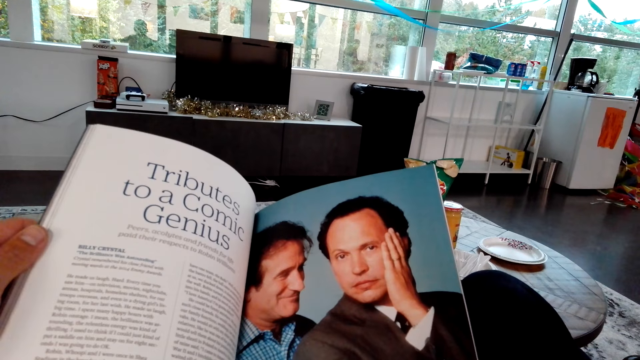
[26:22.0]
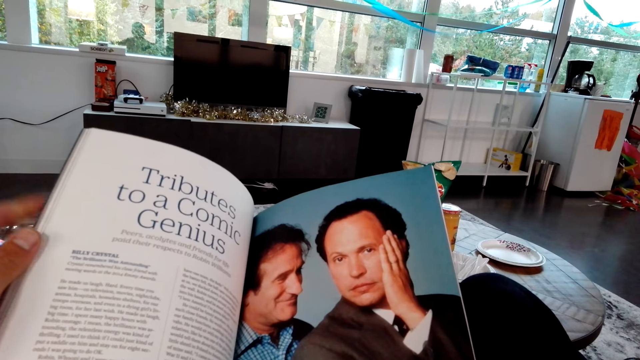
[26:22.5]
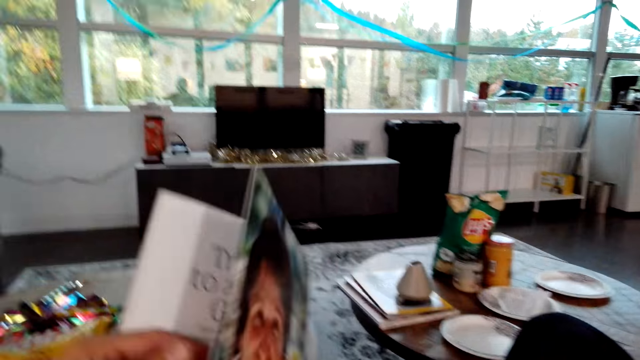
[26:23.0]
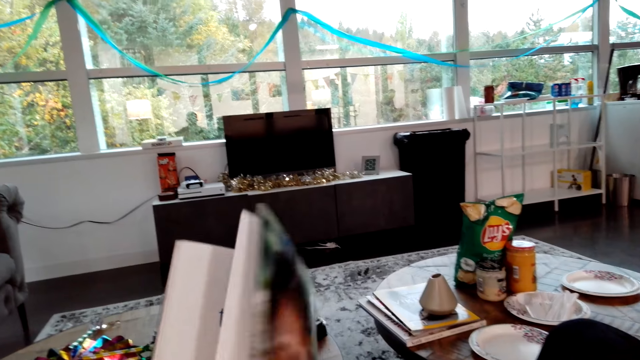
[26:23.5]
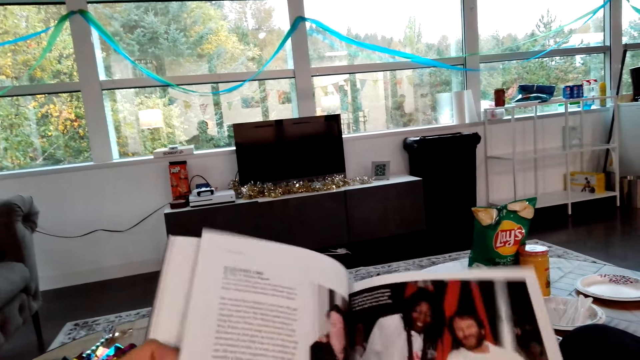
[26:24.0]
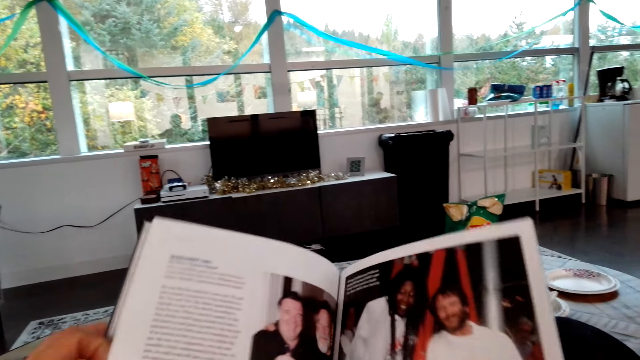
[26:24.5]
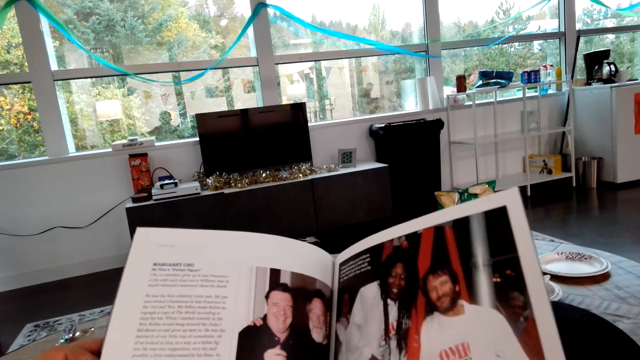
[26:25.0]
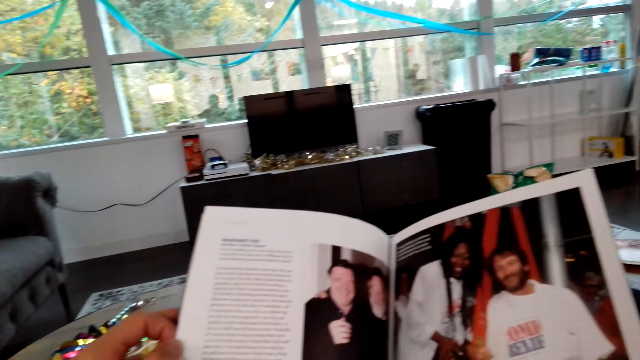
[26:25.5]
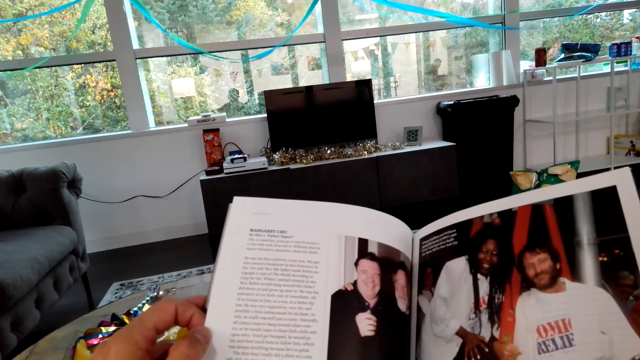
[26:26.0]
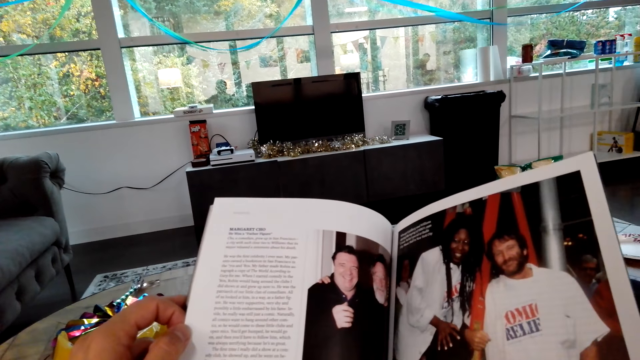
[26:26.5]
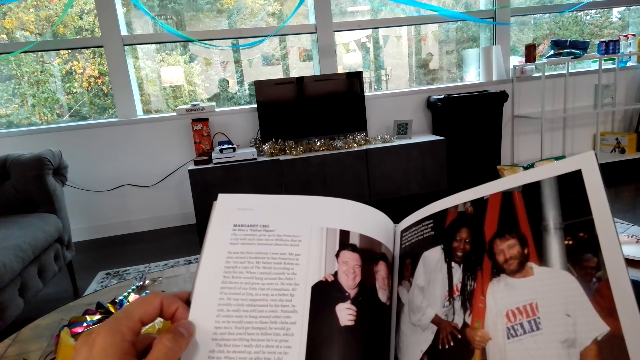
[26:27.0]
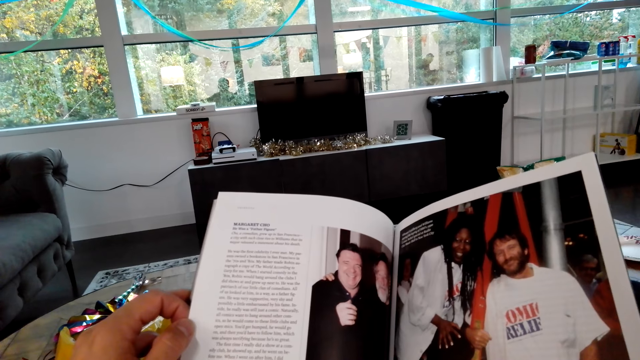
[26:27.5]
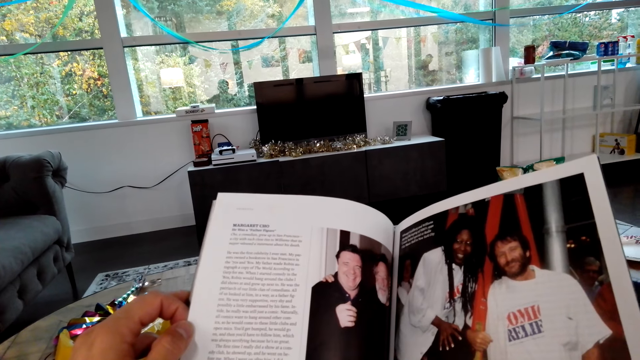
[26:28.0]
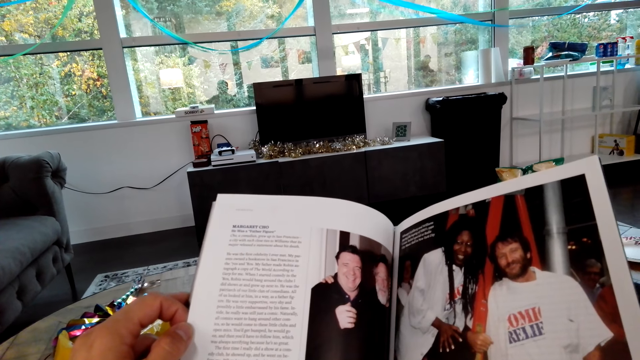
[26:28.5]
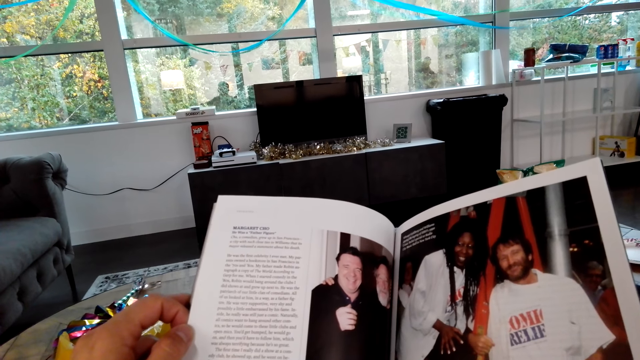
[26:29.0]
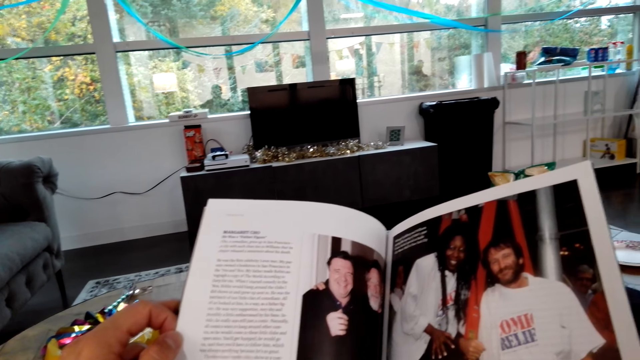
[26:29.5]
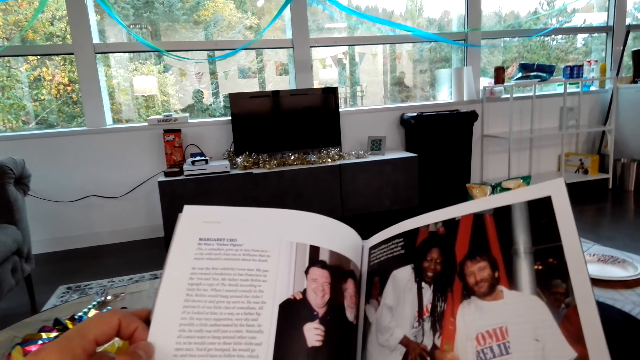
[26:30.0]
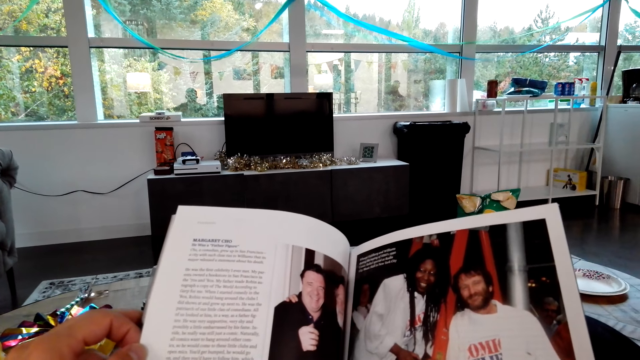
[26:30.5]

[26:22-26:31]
The camera wearer opens the pages of the book. They read the book.

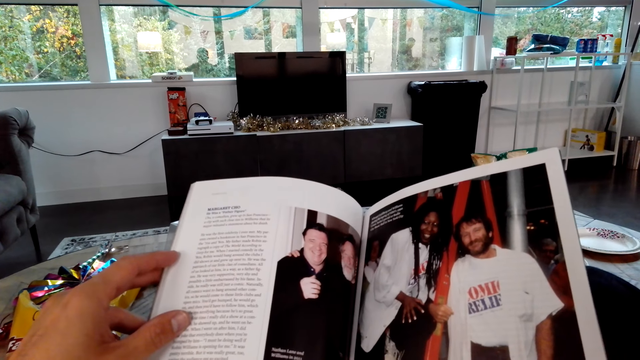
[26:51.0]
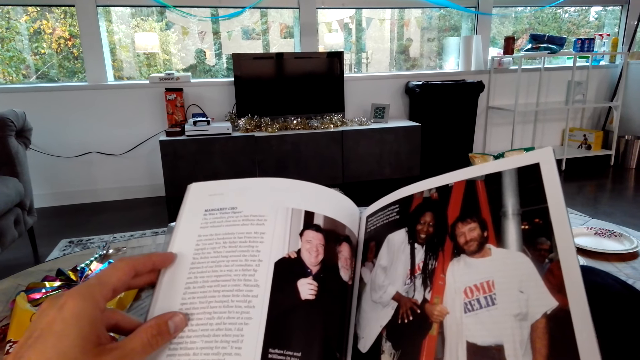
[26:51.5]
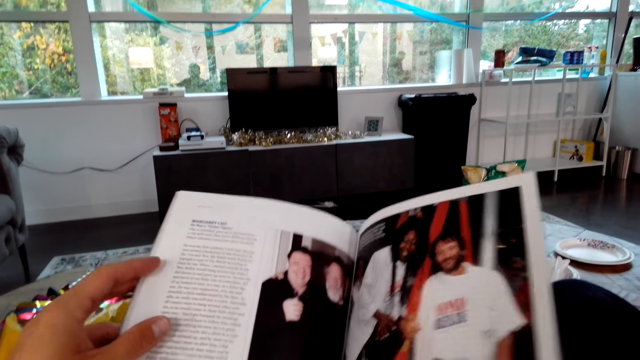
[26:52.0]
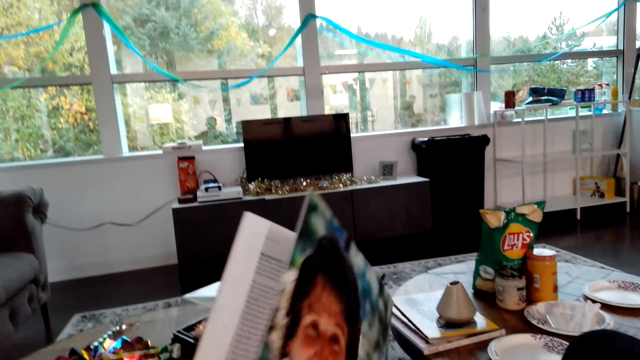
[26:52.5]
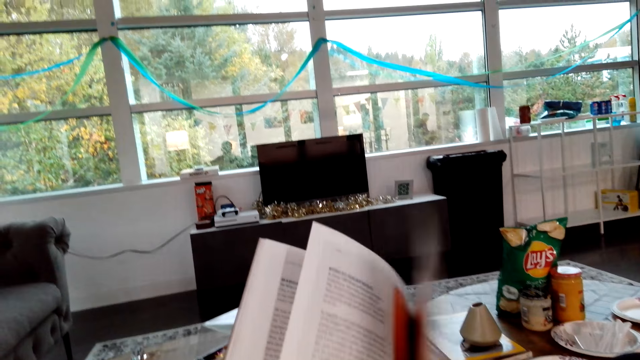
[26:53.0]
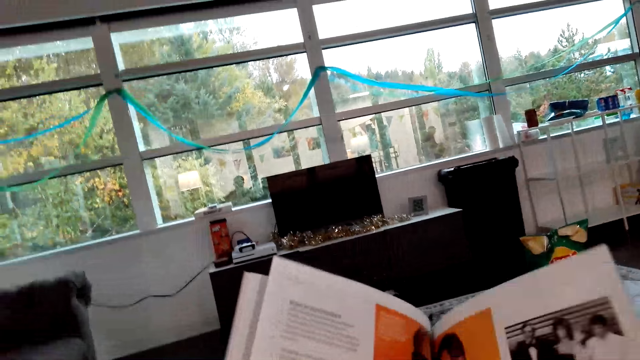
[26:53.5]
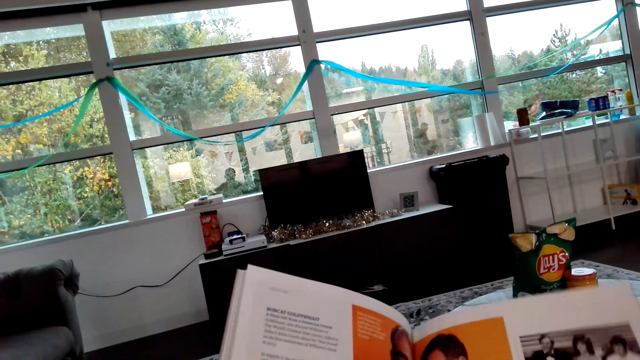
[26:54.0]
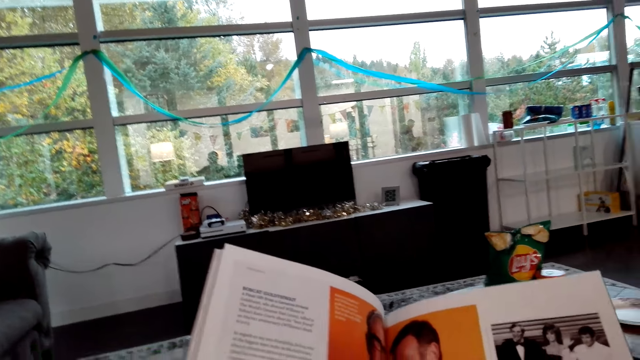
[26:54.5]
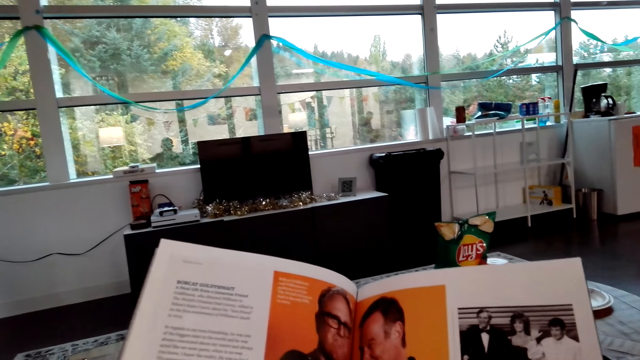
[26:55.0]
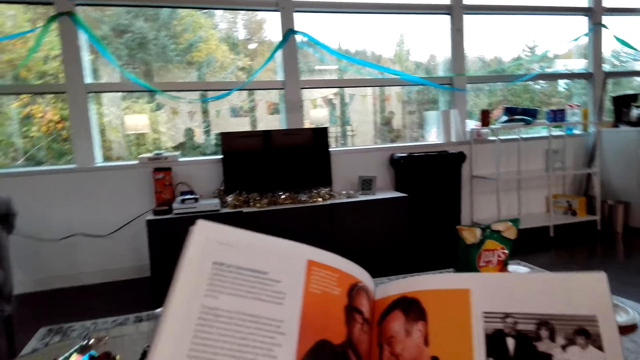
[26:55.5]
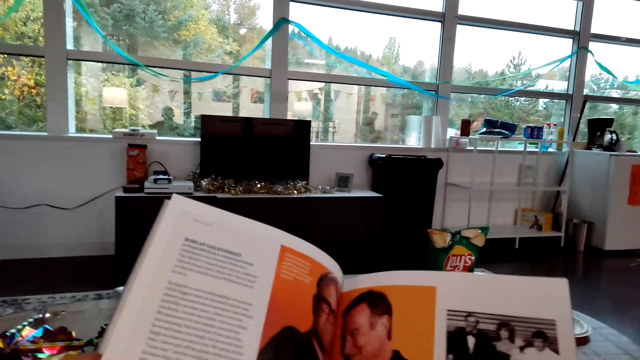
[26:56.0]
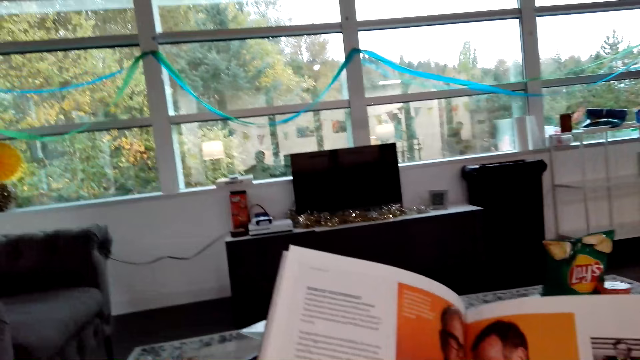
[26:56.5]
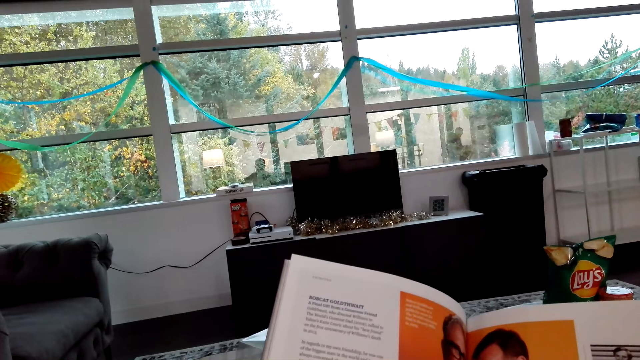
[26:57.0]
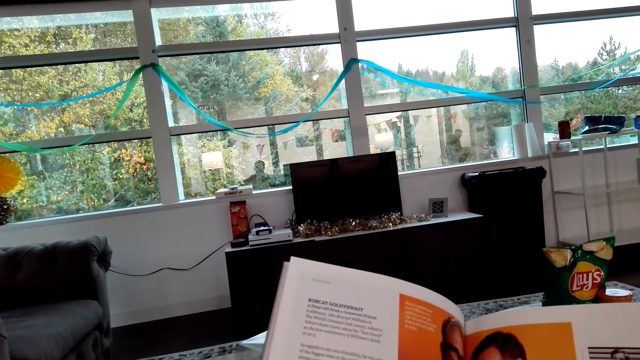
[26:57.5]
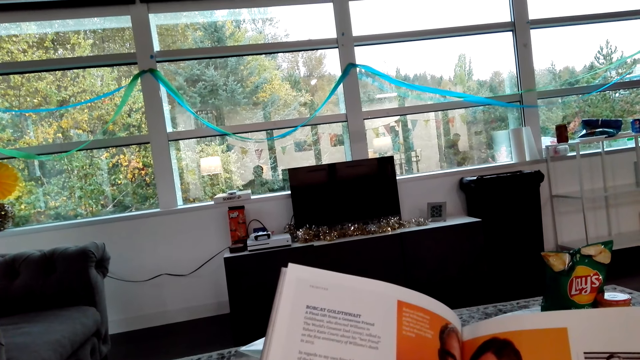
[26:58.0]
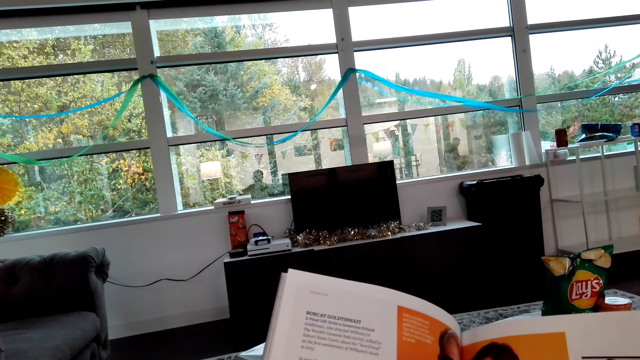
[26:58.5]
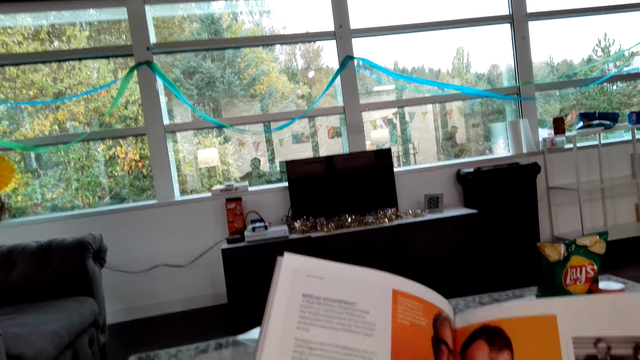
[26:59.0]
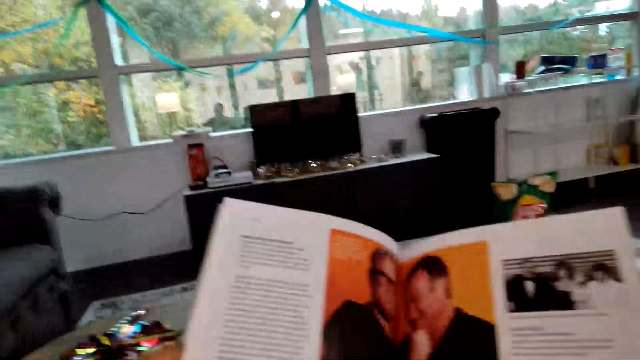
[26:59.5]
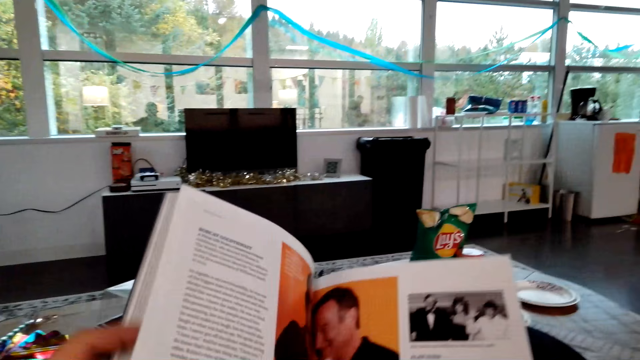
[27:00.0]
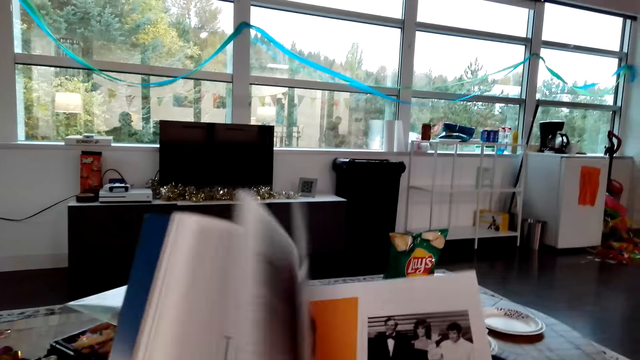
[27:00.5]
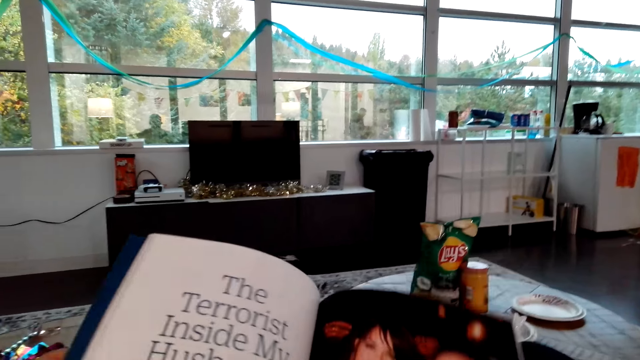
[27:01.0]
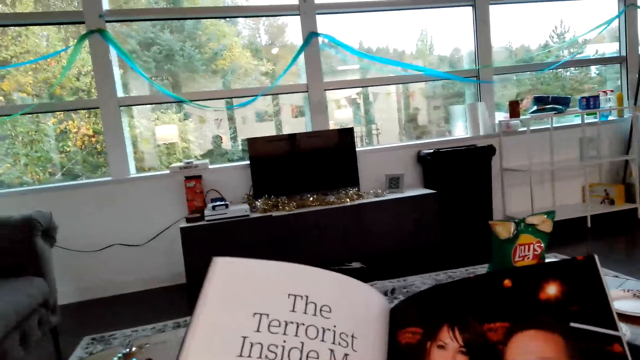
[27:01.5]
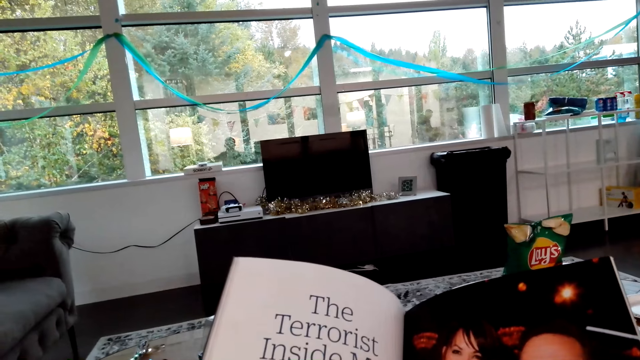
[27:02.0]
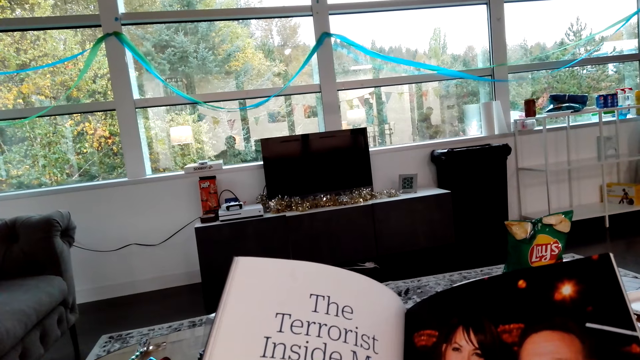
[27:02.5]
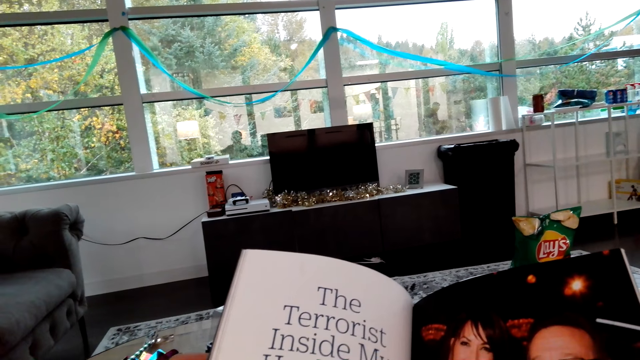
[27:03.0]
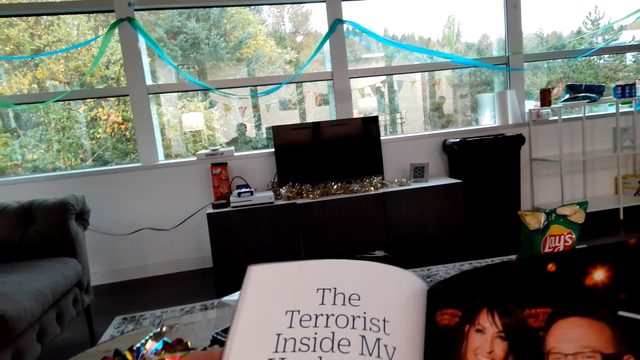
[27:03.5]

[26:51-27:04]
The camera wearer opens the pages of the book. They read the book. They open the pages of the book. They read the book.
